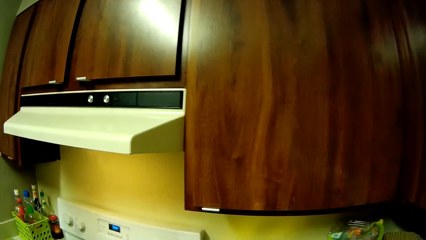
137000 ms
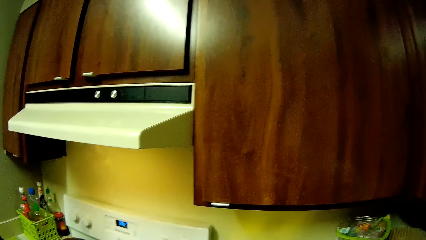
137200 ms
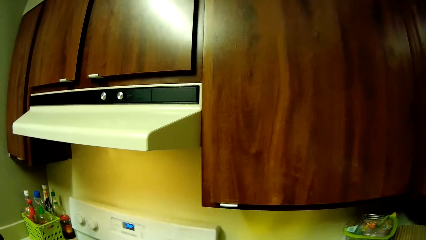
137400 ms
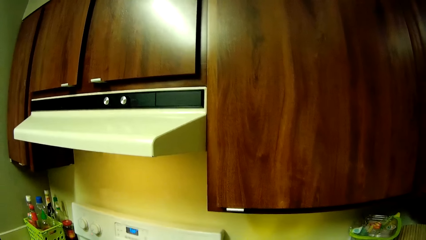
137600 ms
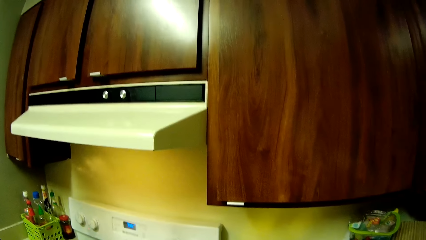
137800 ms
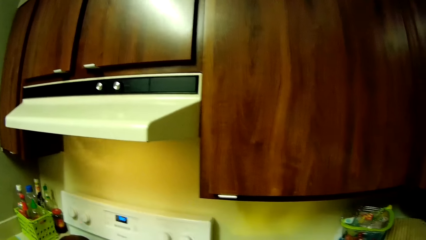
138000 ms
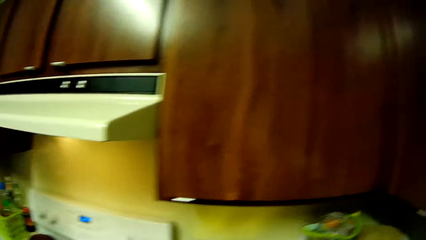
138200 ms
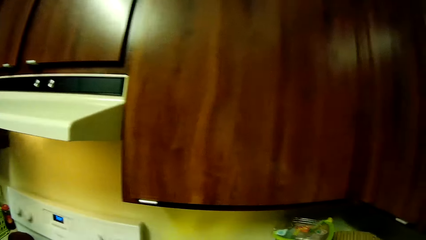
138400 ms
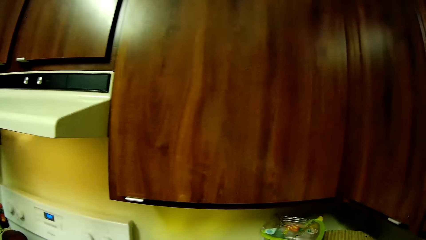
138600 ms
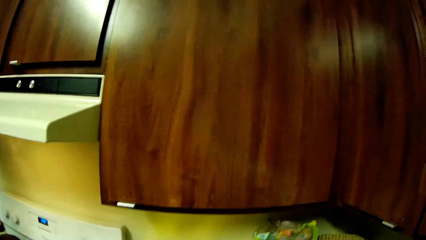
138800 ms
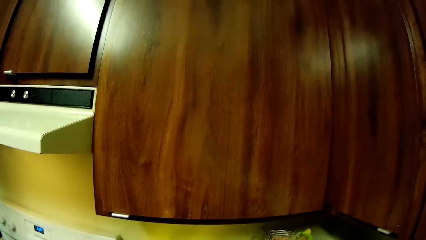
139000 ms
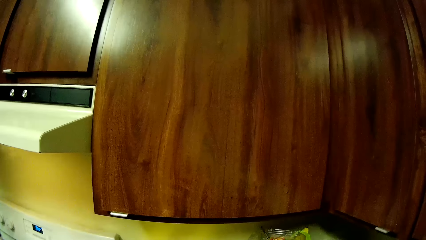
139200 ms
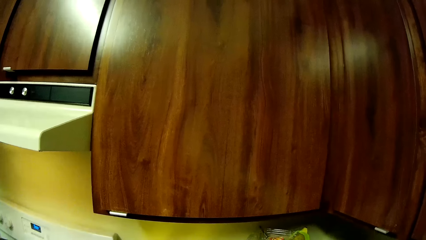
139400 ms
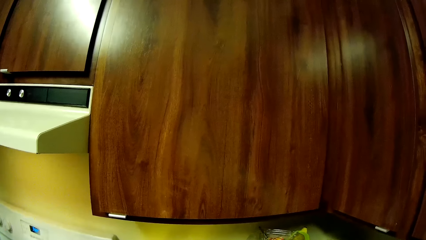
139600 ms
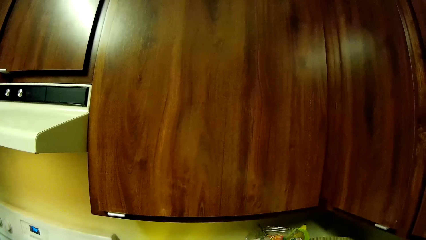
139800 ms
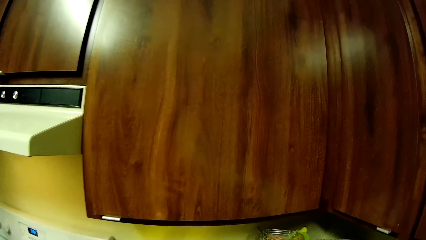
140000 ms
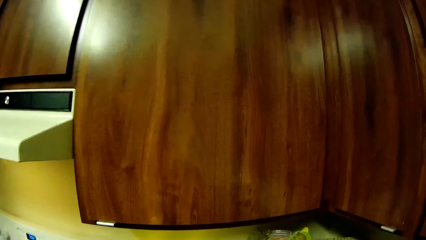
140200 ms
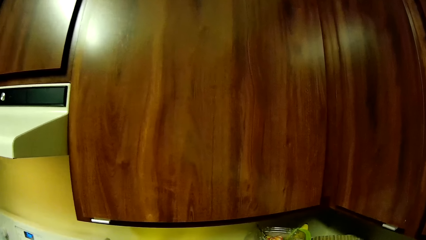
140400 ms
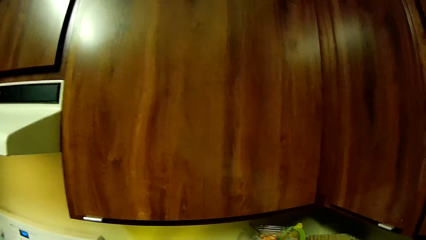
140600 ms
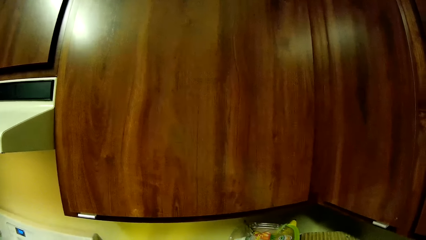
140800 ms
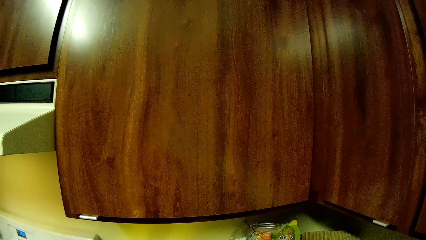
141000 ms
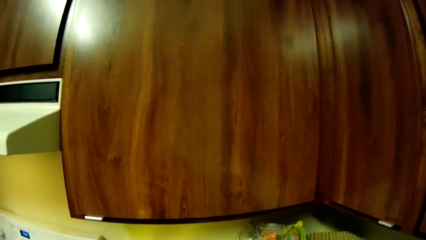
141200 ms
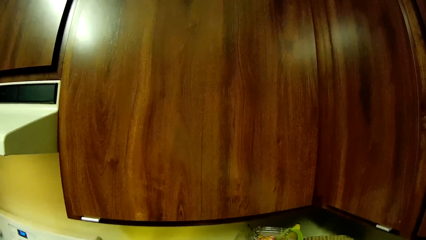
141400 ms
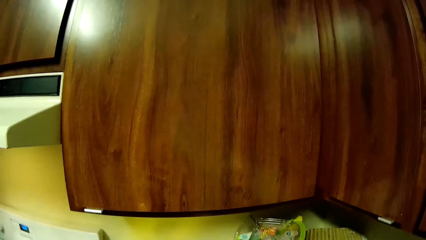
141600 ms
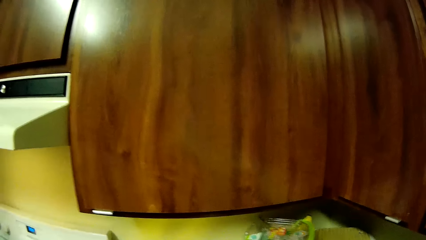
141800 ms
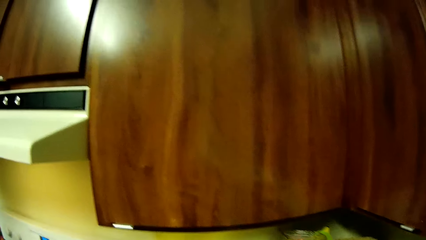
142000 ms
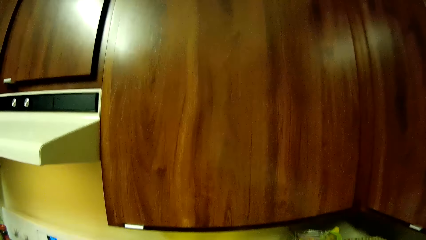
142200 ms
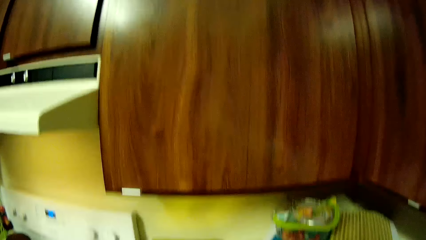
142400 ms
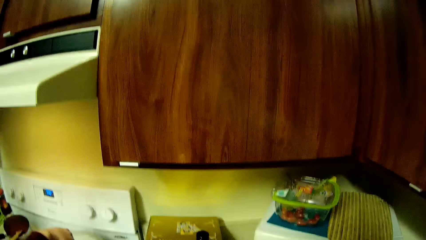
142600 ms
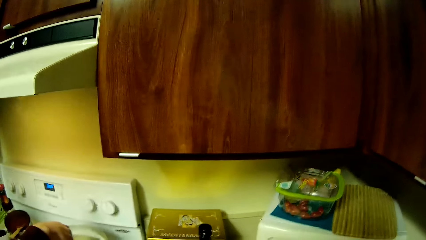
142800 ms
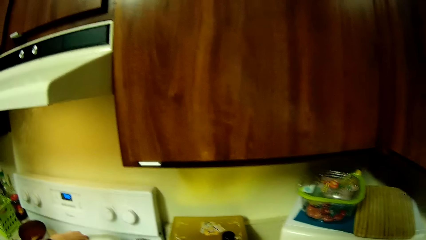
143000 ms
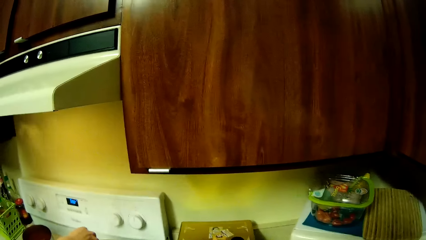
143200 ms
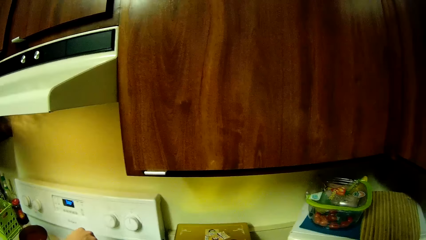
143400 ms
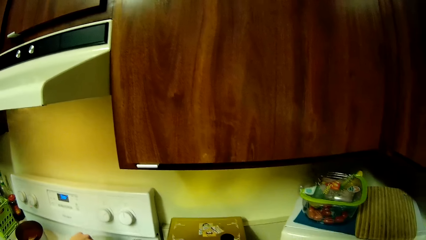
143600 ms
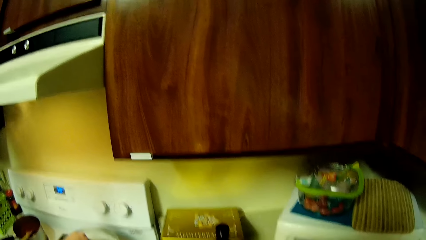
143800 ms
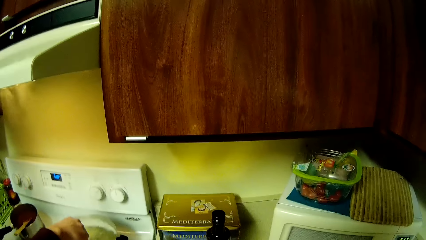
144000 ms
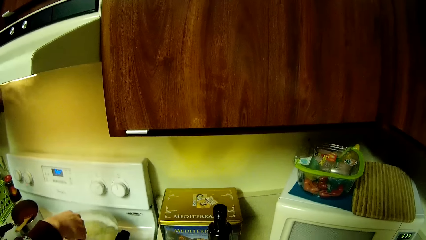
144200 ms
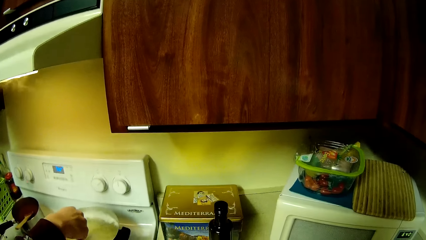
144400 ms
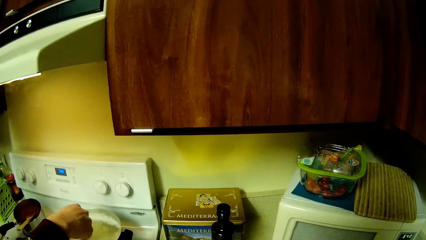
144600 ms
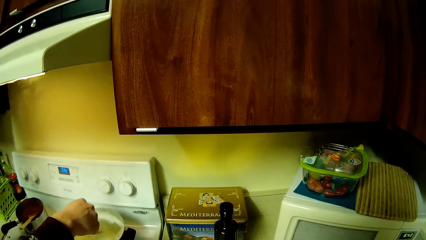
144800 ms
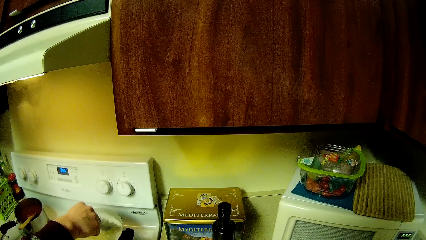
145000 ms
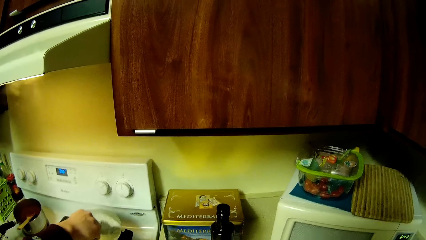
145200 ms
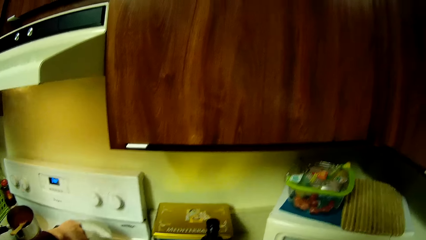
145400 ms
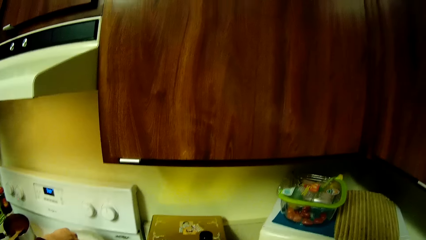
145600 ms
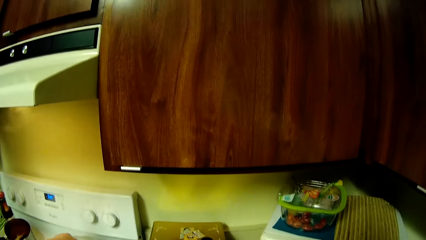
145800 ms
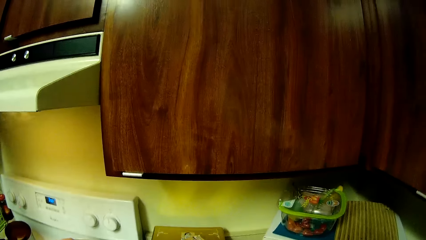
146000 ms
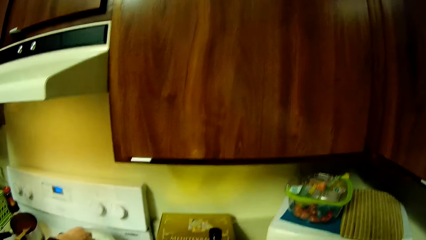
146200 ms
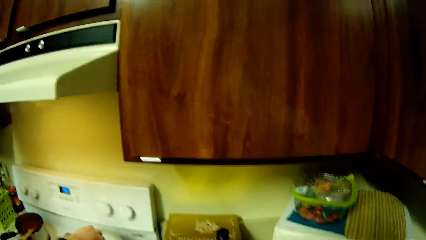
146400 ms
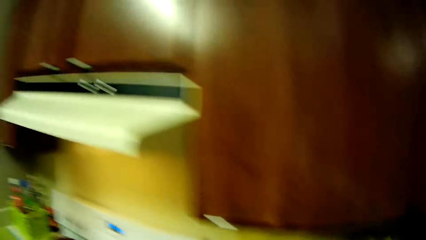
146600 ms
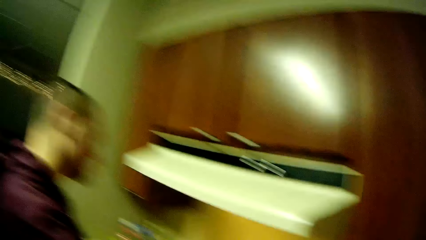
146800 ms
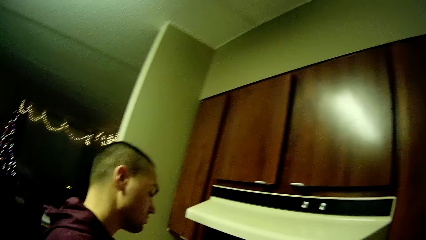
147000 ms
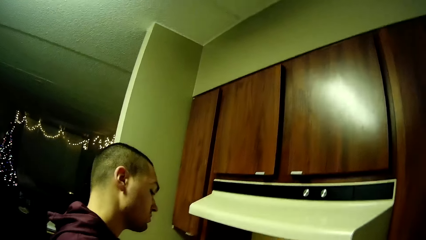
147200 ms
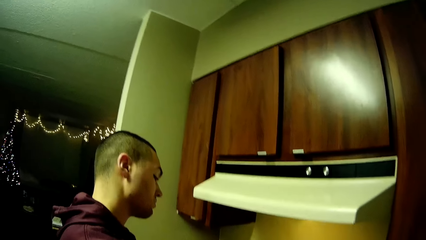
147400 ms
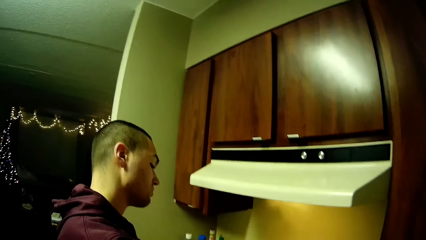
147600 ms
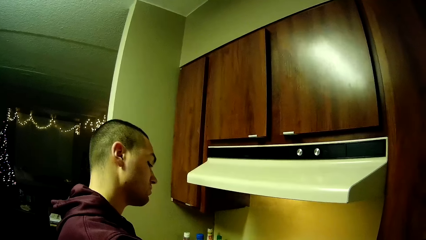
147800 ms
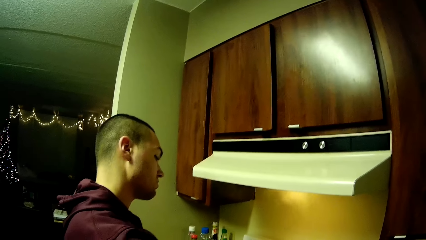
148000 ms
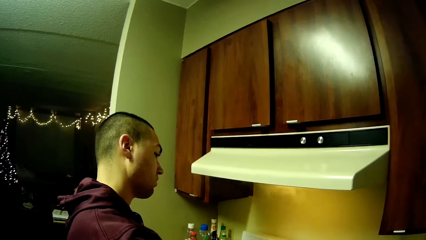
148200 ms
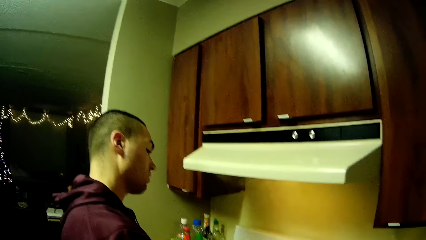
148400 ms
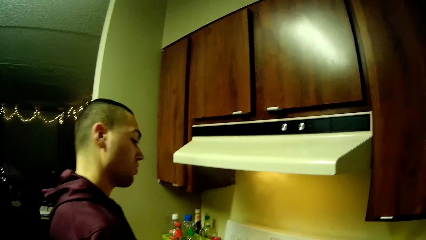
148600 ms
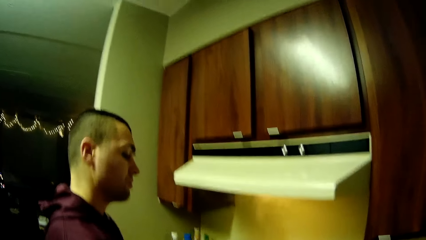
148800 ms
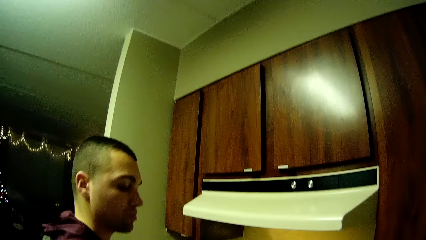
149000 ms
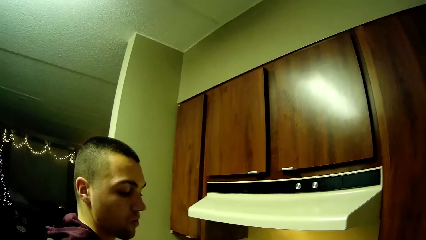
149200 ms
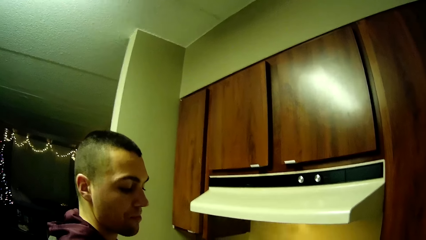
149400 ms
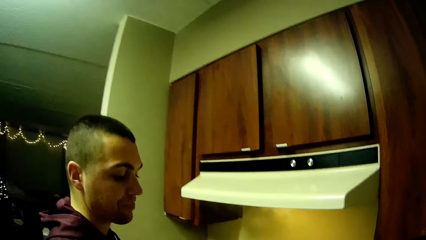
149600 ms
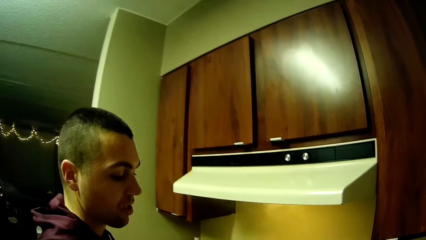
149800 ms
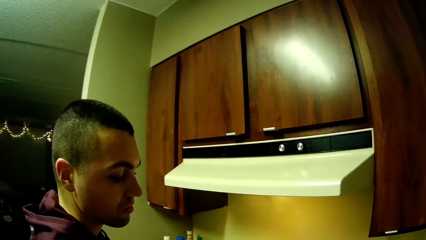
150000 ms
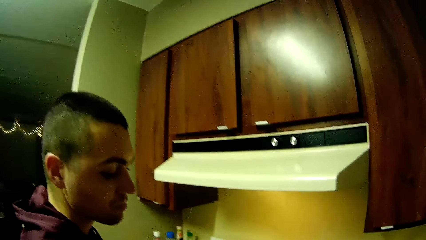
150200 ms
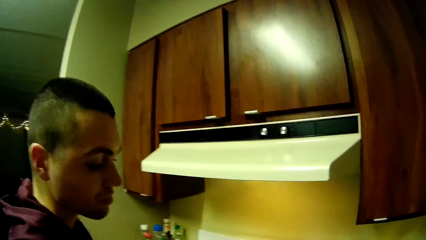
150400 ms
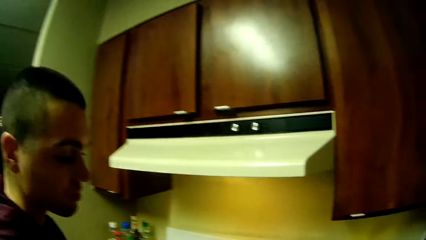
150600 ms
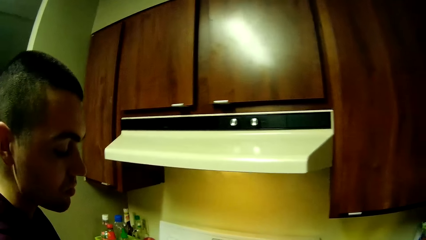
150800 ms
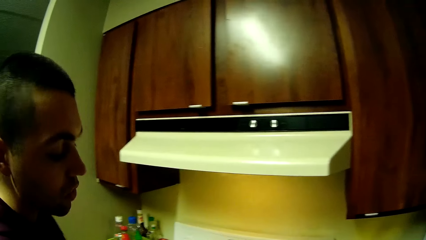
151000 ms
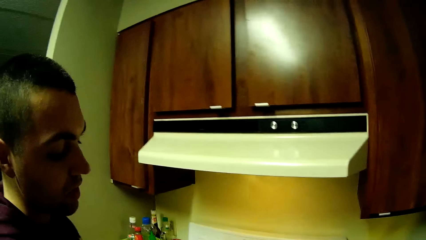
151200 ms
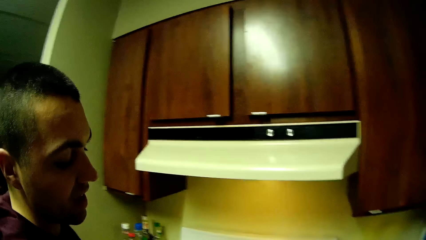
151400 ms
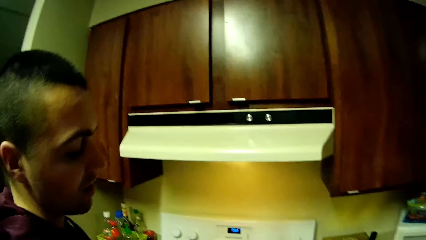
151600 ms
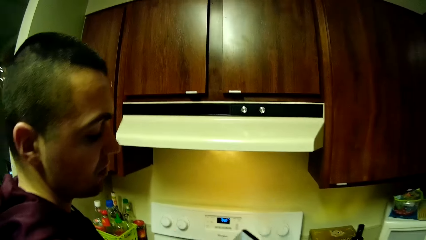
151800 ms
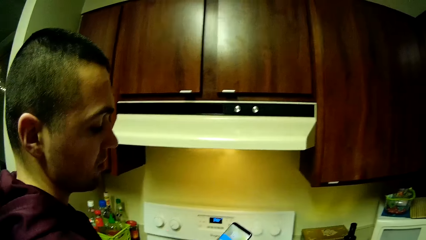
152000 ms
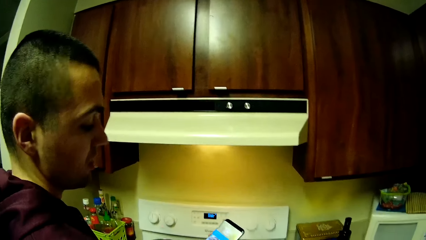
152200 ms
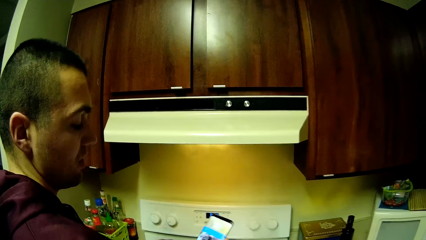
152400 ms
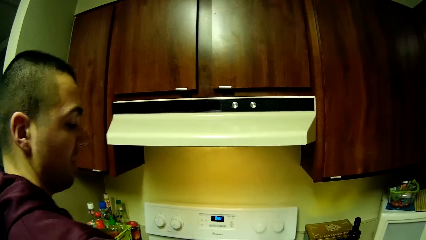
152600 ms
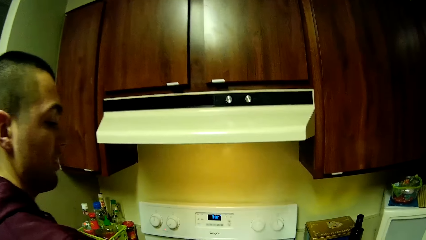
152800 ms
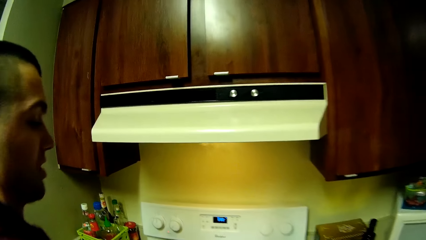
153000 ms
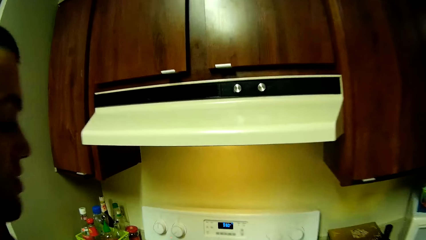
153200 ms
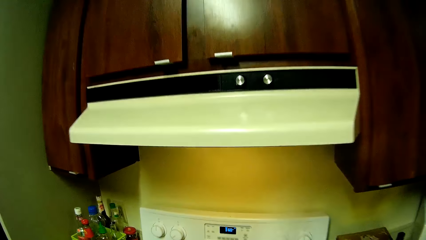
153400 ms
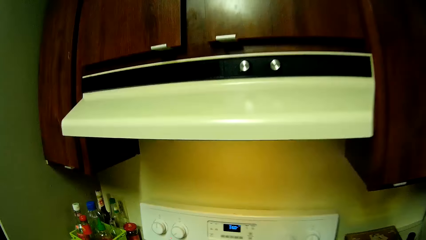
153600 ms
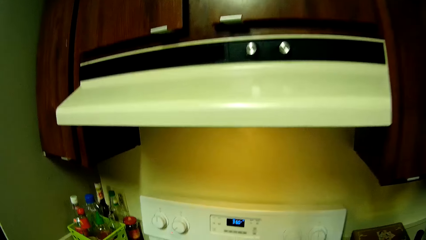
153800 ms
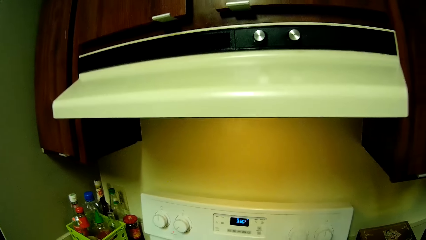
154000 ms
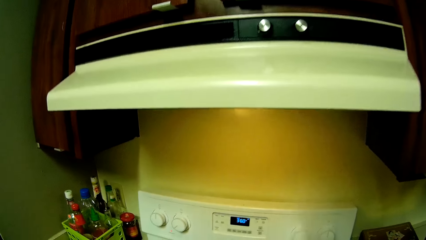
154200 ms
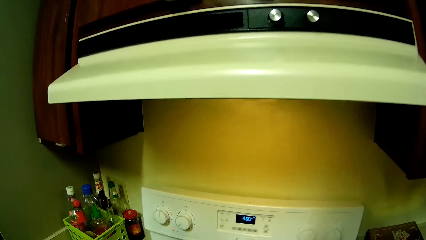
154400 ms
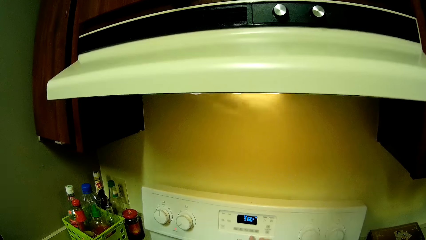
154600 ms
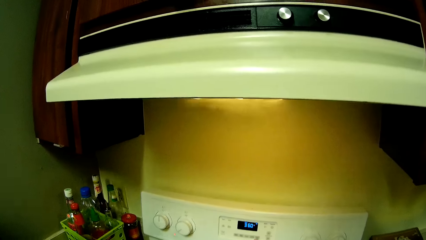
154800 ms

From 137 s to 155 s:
The camera wearer moves around the kitchen. A man stirs the content of the first pot on the cooker with the cooking spoon. The man checks at the food. The man checks a mobile phone in his left hand.
